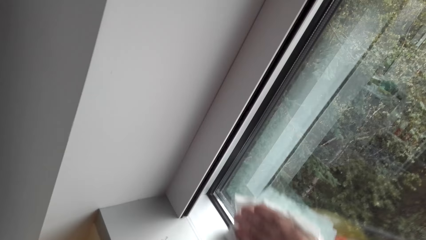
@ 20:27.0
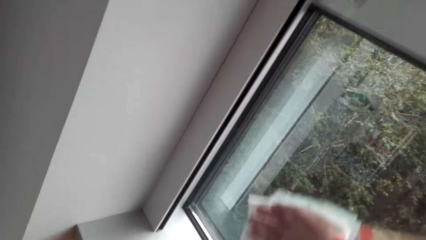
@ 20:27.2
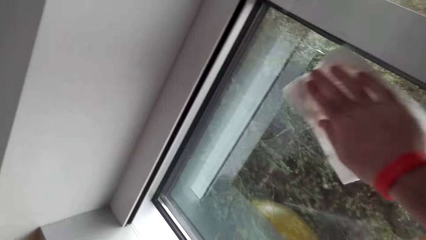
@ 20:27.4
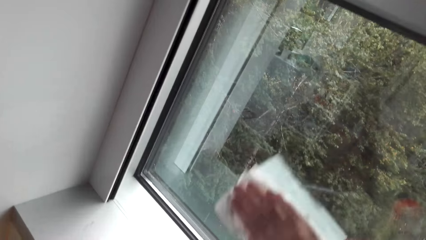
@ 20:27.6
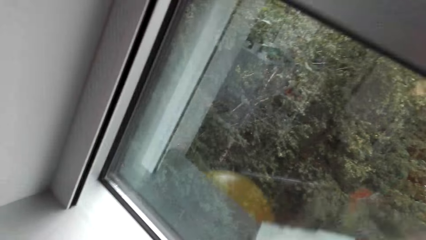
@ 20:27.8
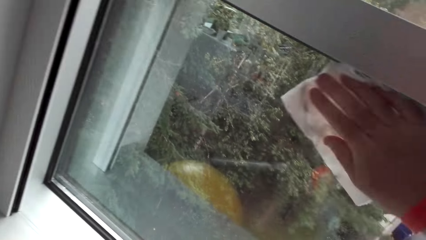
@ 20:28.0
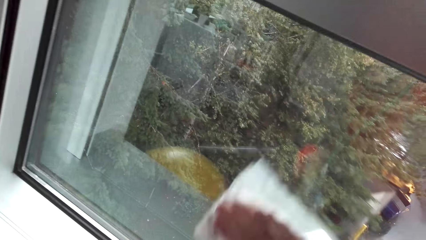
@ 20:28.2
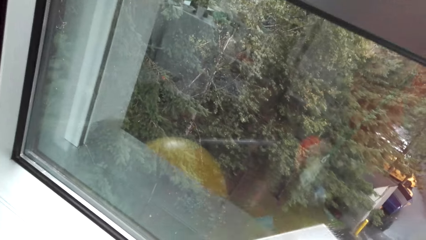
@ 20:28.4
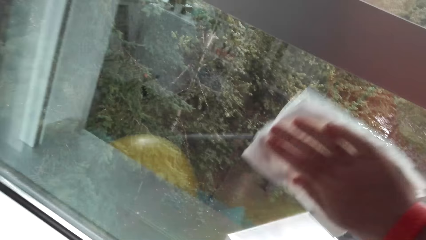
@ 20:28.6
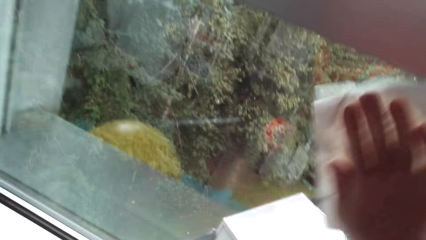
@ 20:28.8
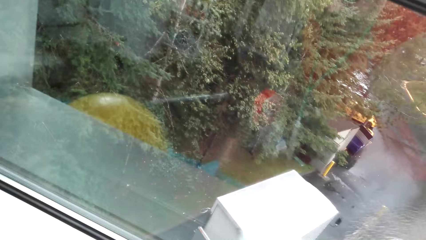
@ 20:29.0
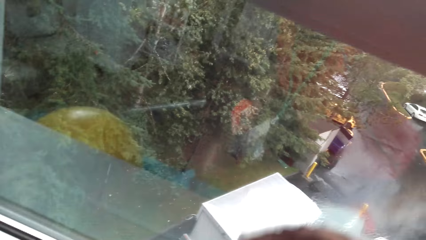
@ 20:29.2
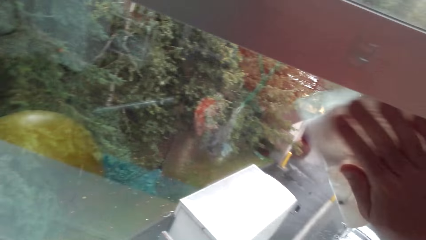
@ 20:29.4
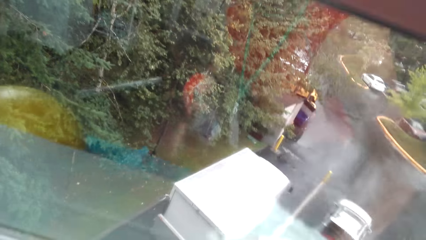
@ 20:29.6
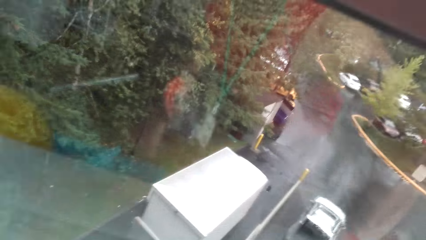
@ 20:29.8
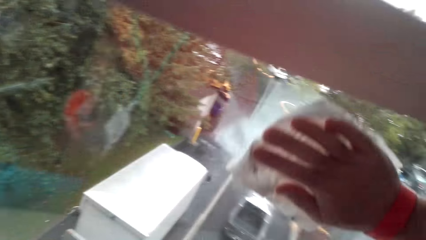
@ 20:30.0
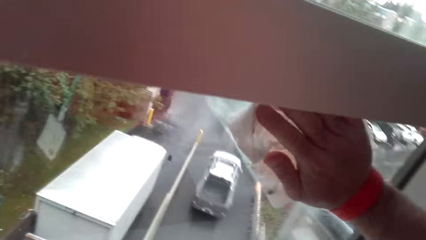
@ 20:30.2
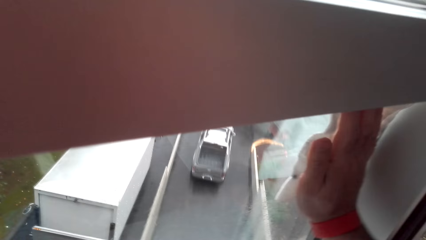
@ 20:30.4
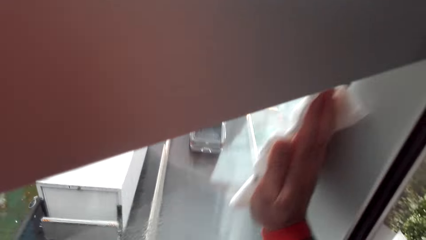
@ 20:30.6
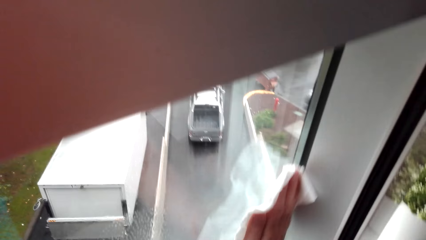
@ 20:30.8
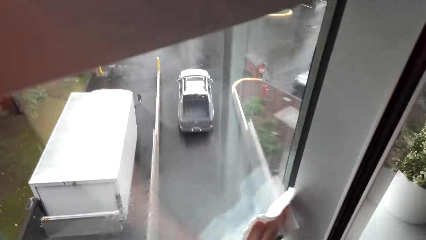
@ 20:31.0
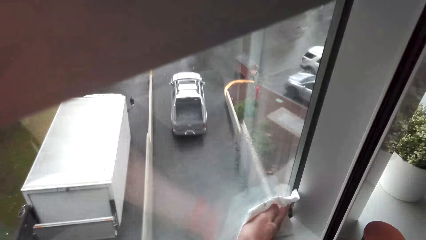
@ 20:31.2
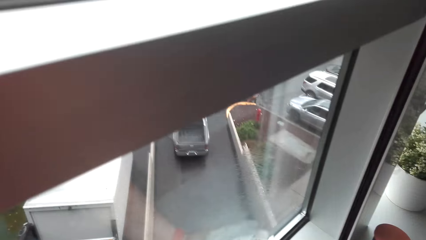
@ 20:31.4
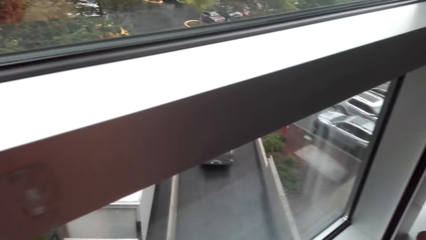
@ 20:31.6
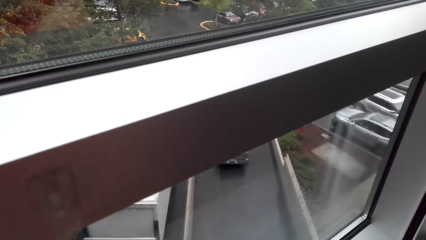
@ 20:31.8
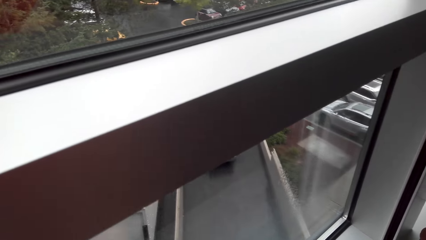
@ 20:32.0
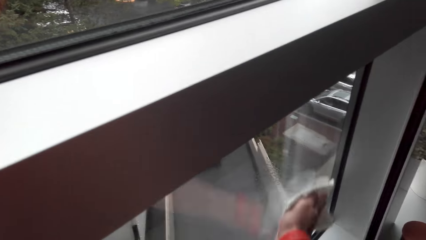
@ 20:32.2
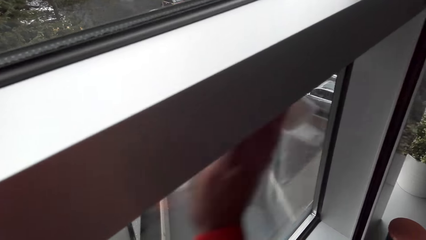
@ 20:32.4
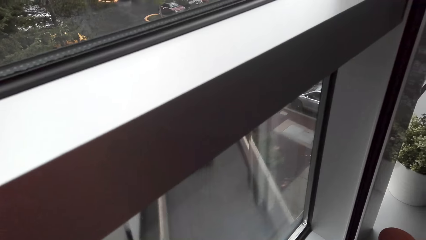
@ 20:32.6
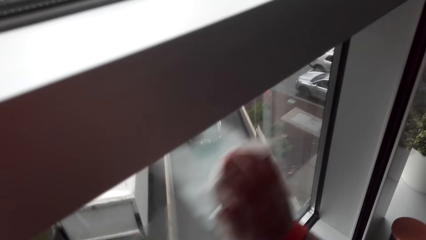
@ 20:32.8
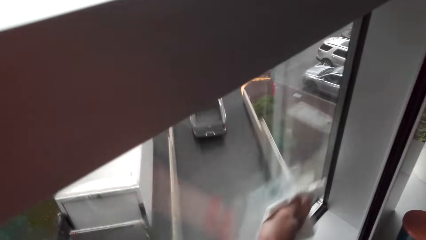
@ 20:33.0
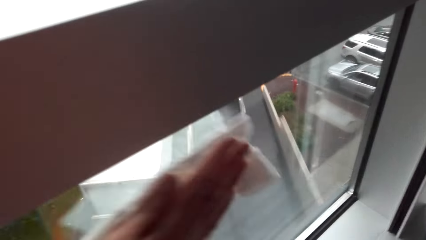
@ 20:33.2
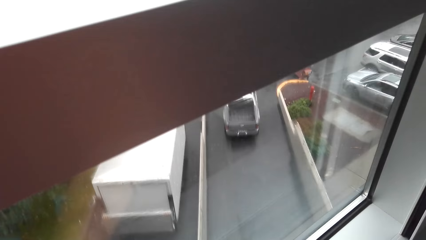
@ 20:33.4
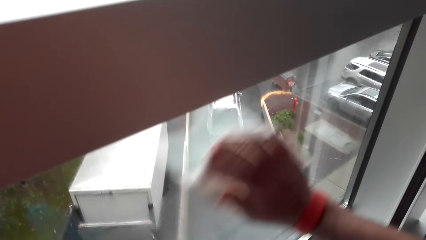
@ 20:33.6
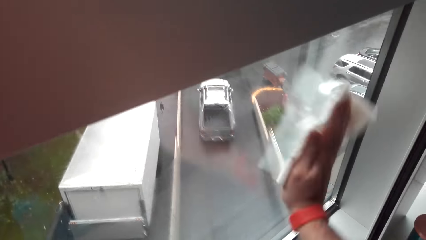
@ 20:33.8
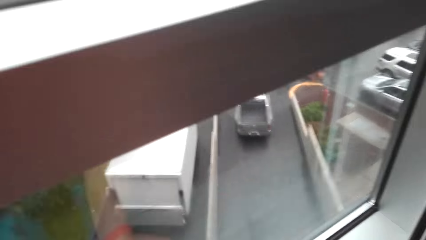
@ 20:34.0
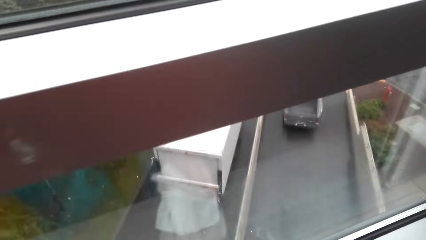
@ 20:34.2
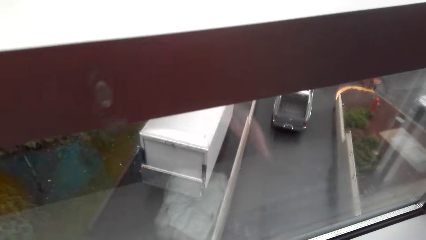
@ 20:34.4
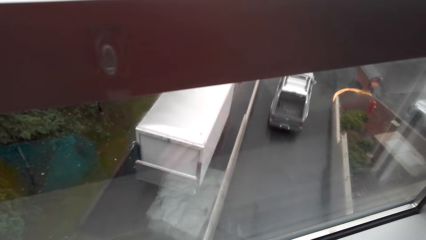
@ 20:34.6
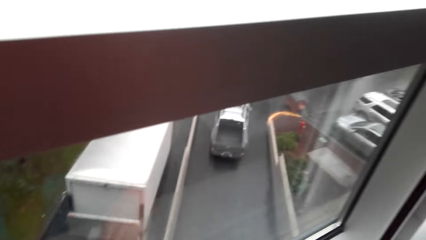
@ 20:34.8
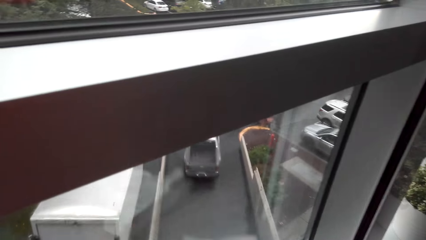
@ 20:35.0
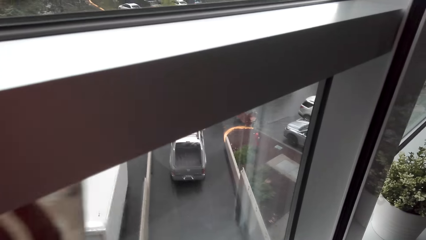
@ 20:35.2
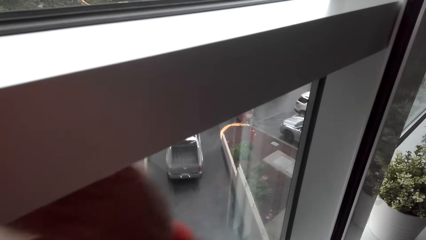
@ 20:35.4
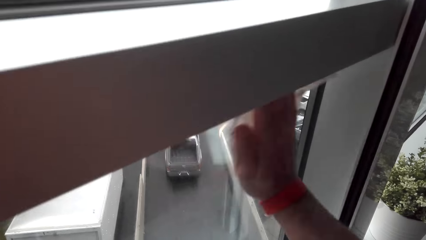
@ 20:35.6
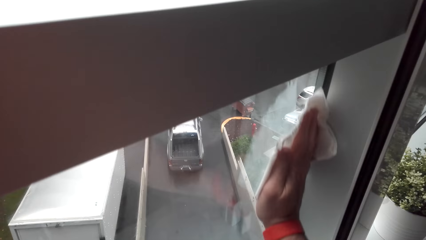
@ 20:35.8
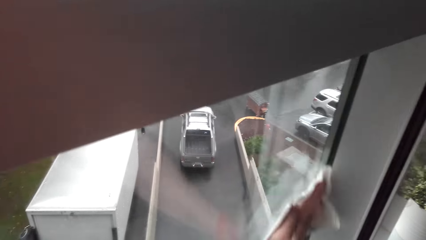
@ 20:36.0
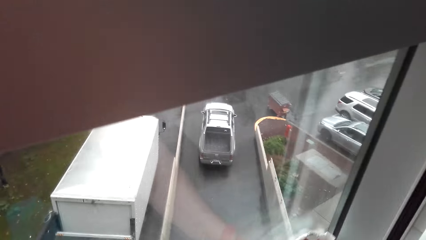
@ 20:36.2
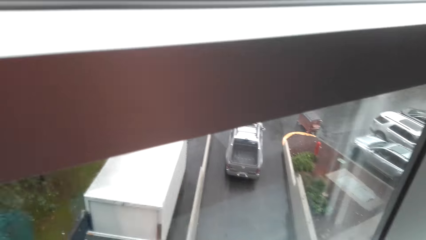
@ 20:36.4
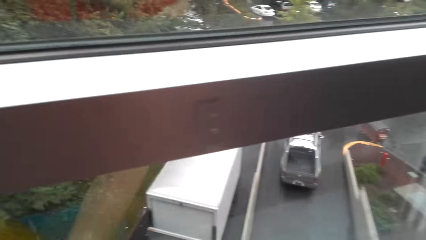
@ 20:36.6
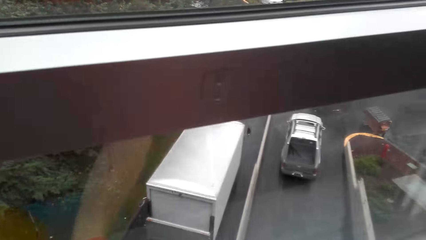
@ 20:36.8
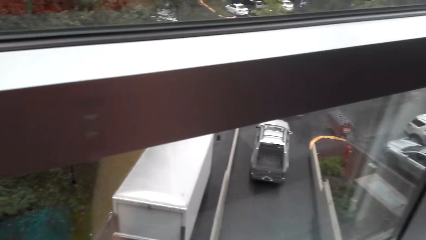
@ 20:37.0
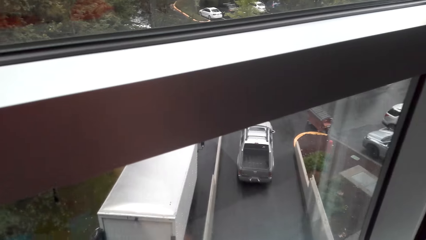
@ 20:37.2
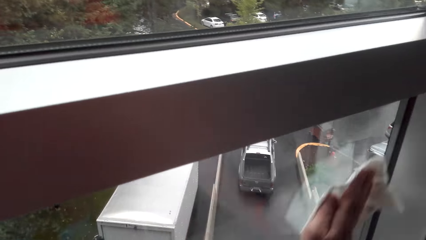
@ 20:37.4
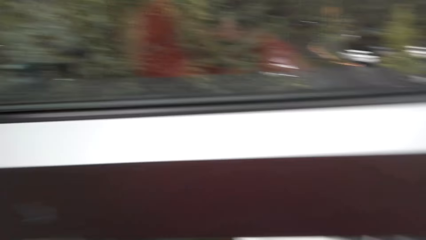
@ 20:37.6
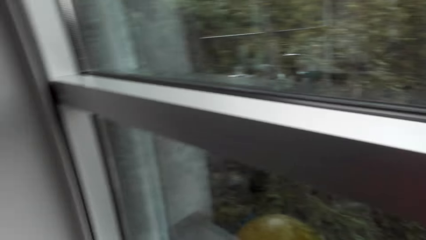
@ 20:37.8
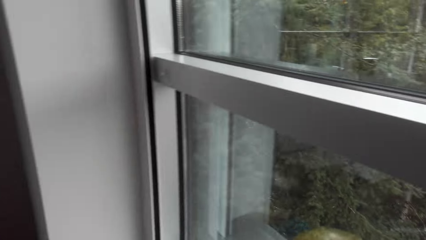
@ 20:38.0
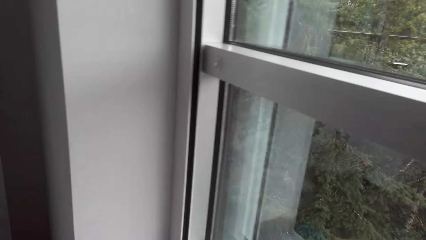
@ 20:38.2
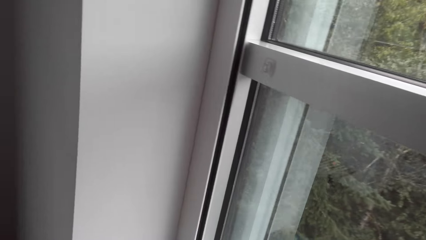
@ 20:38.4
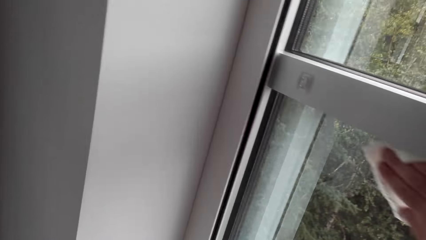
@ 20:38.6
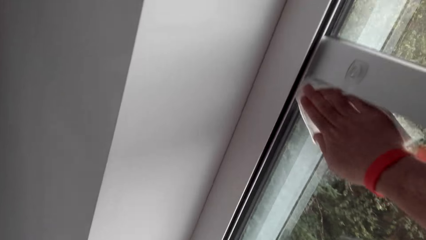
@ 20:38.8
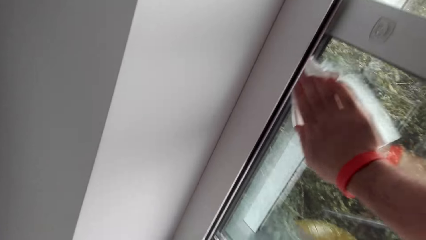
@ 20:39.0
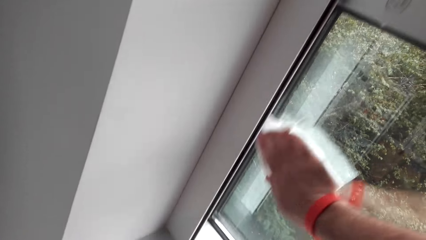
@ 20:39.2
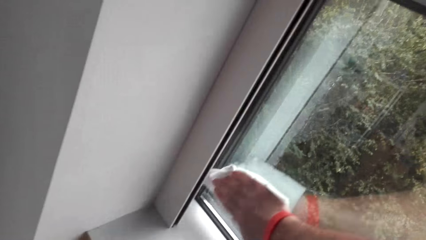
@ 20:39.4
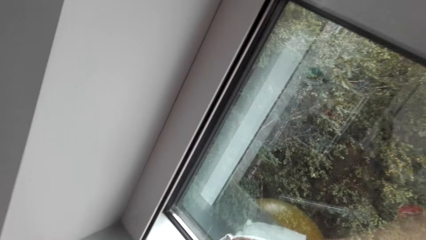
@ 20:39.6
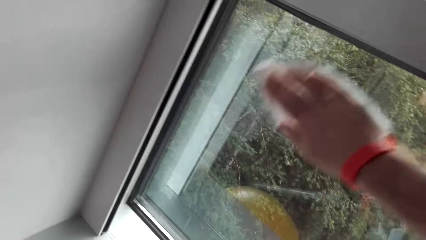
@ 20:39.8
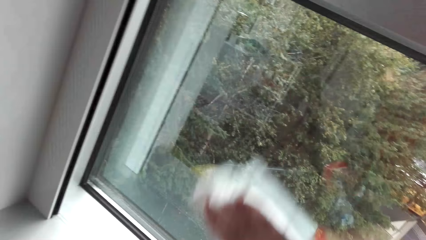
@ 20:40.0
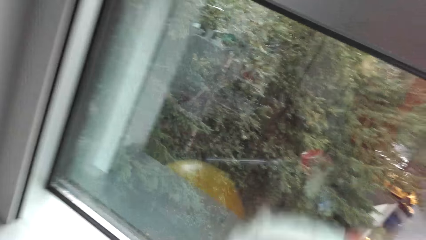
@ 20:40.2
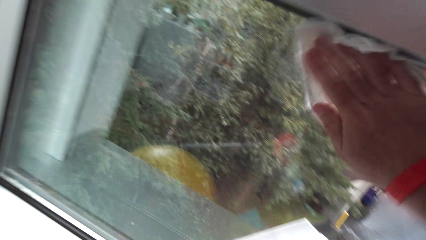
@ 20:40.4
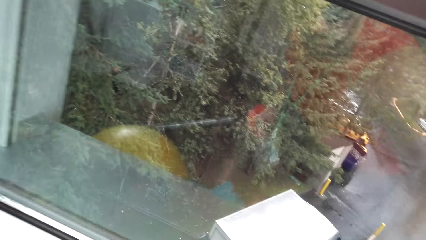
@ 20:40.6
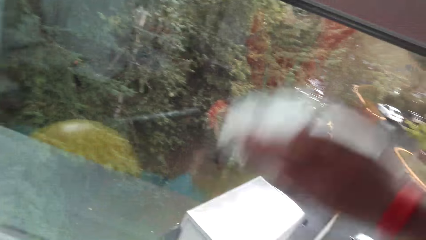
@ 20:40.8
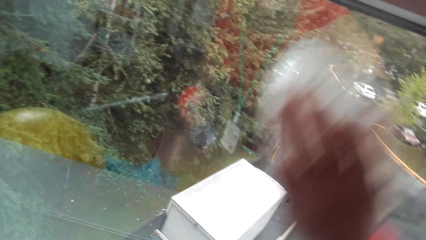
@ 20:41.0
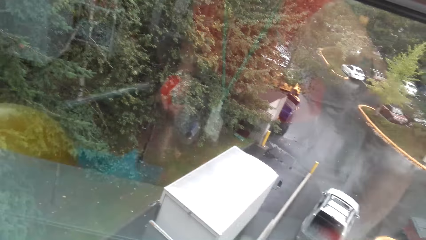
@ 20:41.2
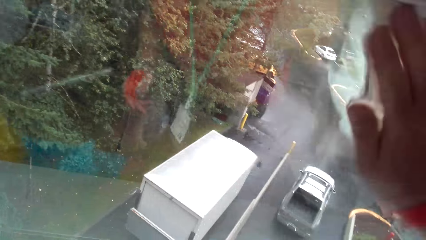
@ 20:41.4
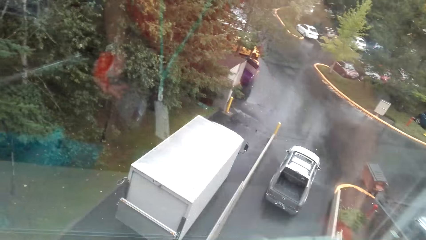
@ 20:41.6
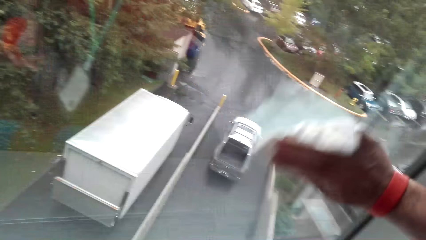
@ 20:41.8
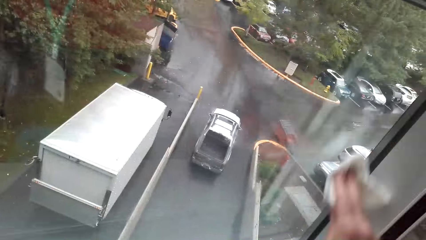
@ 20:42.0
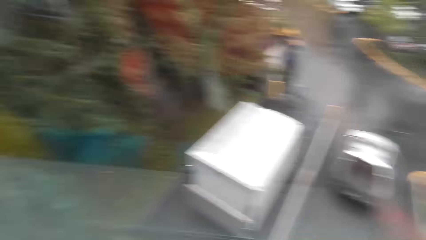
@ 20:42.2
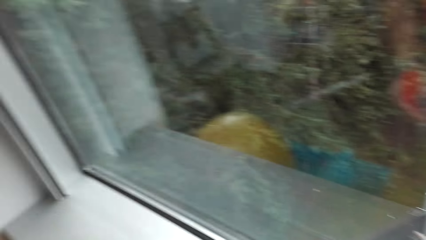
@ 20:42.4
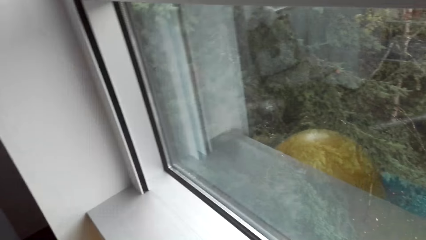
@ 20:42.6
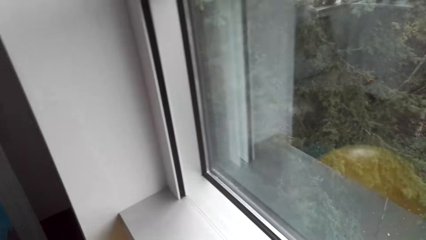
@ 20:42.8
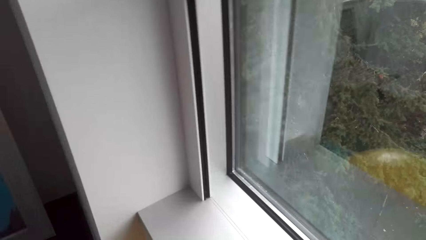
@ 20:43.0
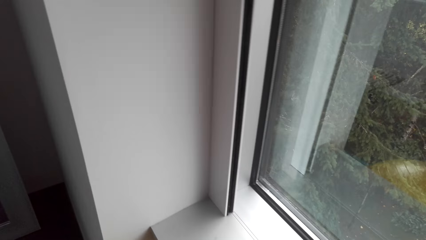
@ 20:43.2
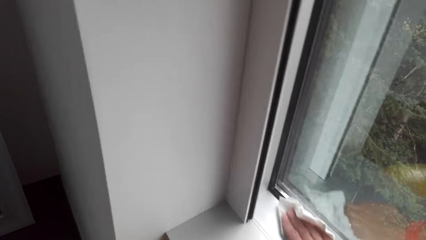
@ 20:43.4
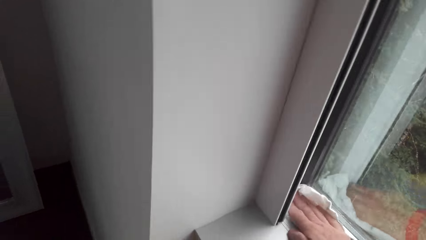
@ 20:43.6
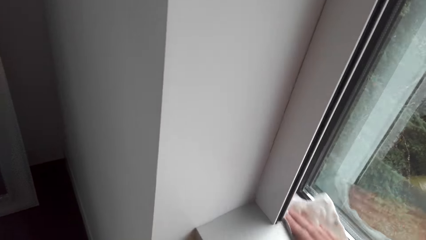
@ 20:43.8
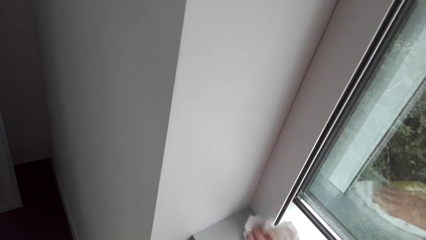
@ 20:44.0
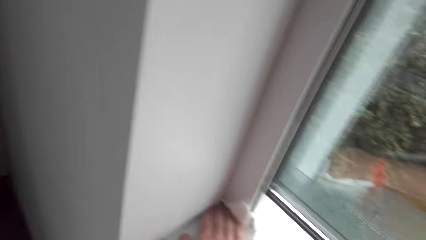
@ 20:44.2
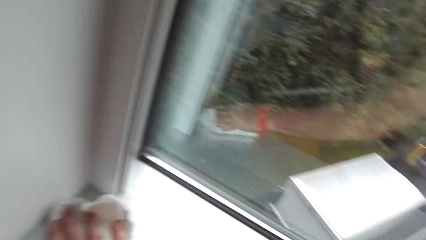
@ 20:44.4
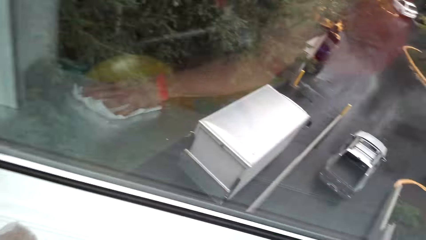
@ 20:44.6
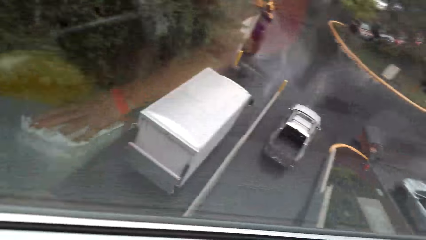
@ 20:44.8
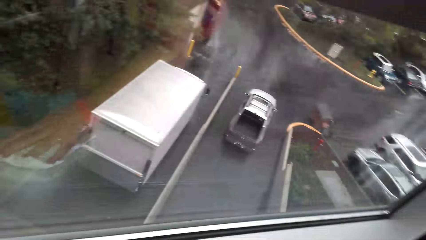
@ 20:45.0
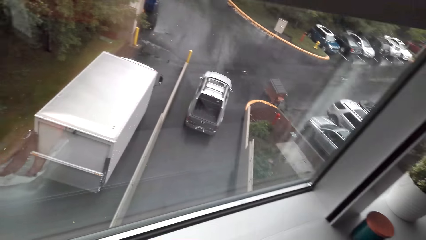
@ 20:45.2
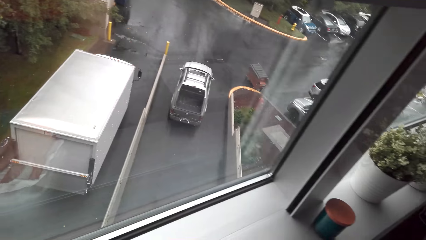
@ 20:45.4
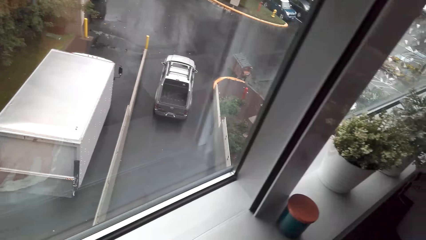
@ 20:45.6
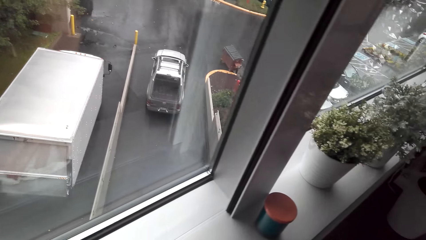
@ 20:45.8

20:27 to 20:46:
The camera wearer cleans across the surface below the window.
